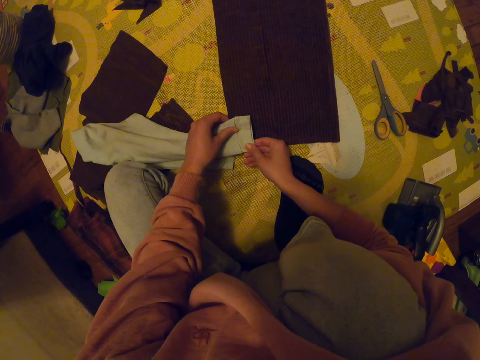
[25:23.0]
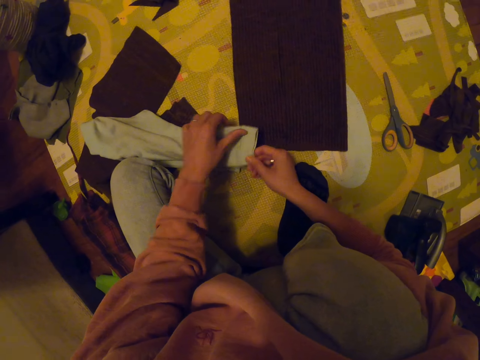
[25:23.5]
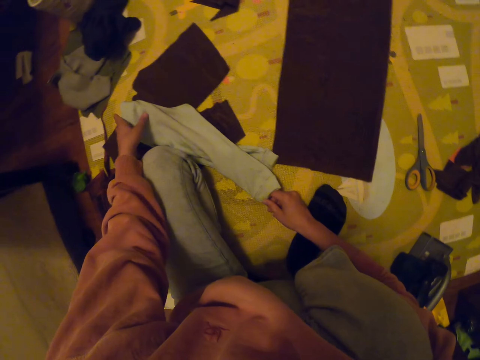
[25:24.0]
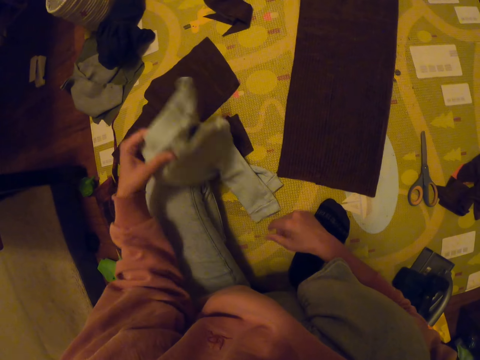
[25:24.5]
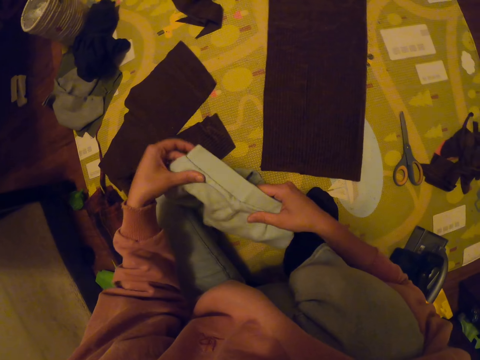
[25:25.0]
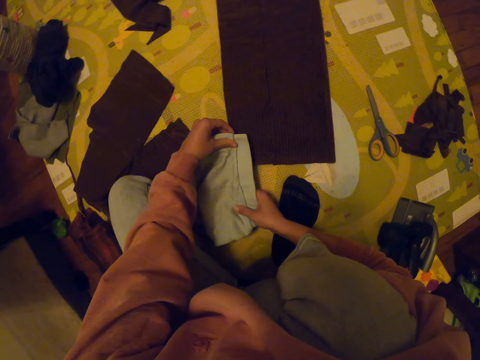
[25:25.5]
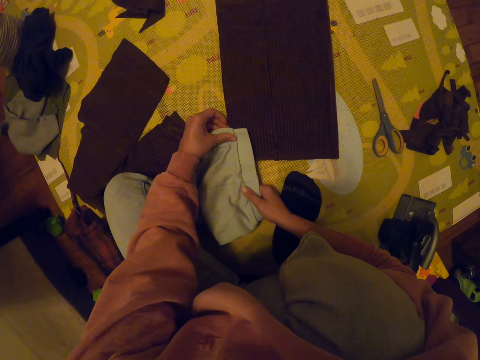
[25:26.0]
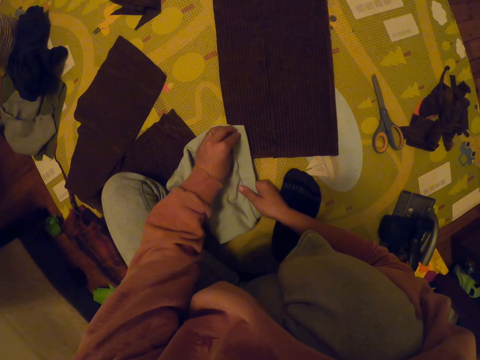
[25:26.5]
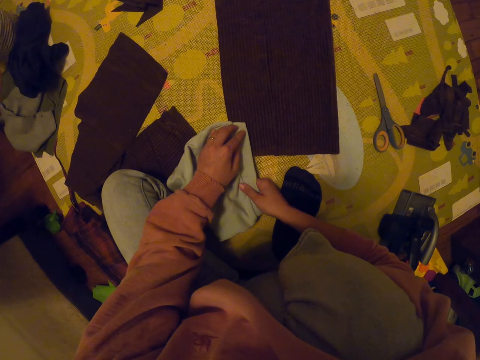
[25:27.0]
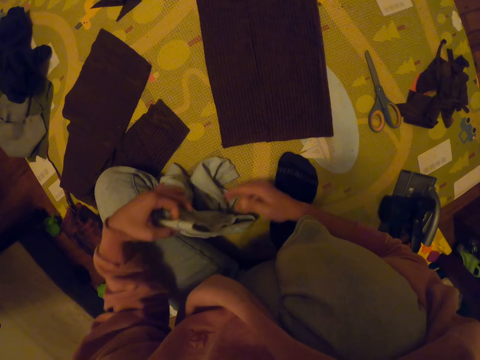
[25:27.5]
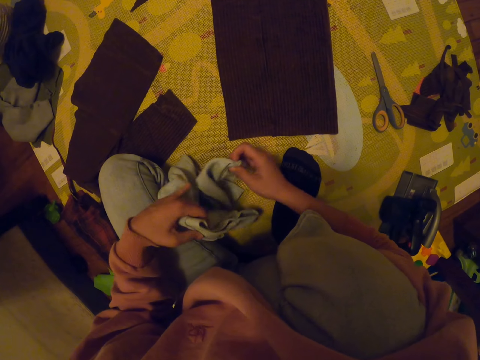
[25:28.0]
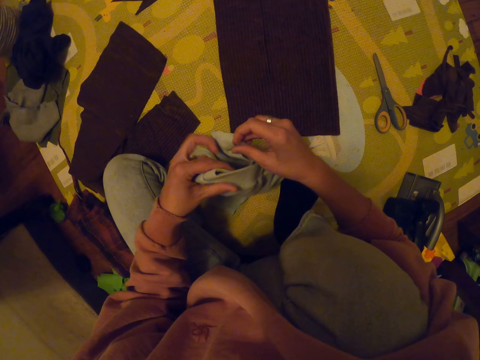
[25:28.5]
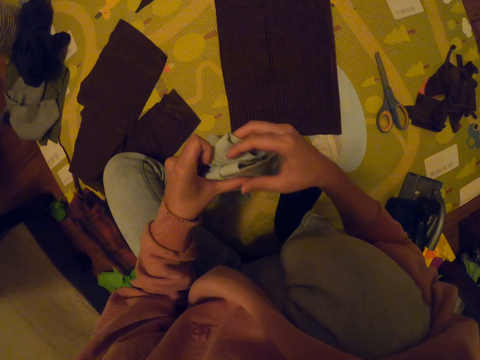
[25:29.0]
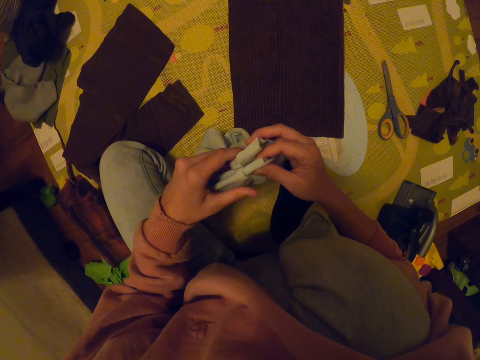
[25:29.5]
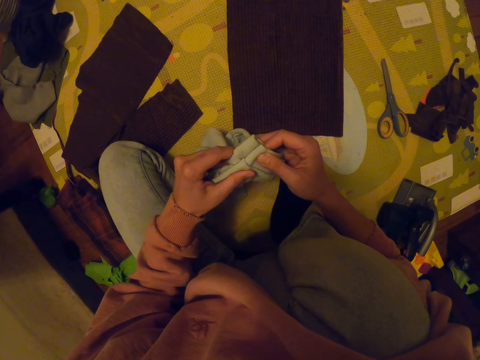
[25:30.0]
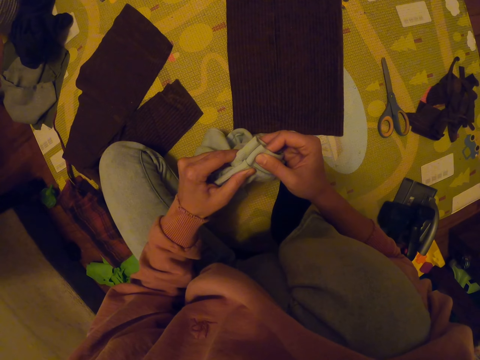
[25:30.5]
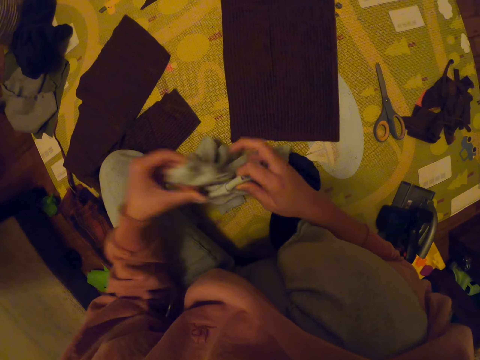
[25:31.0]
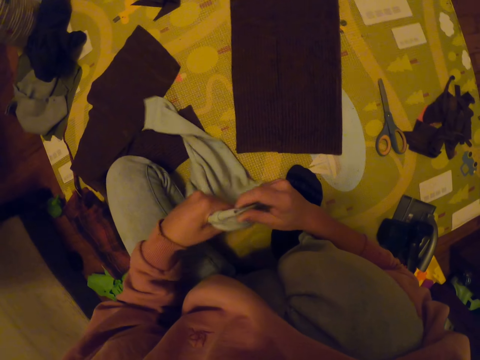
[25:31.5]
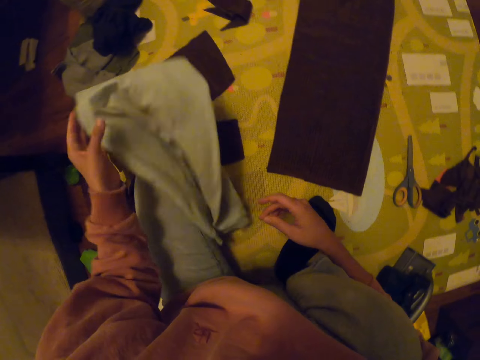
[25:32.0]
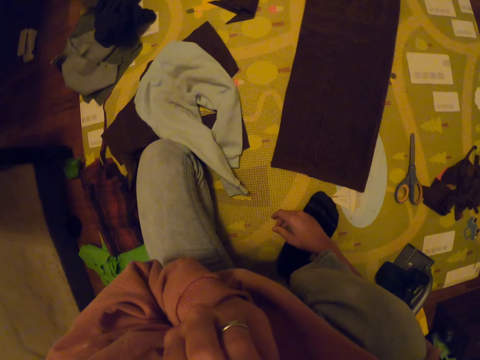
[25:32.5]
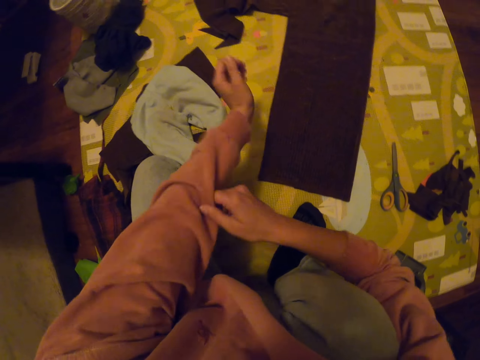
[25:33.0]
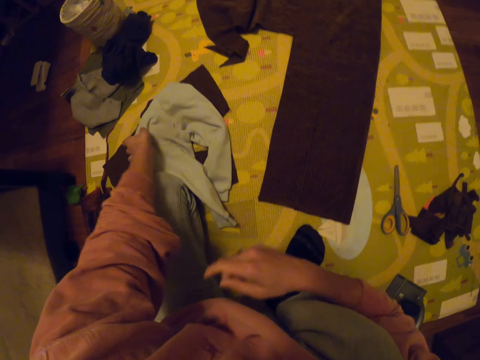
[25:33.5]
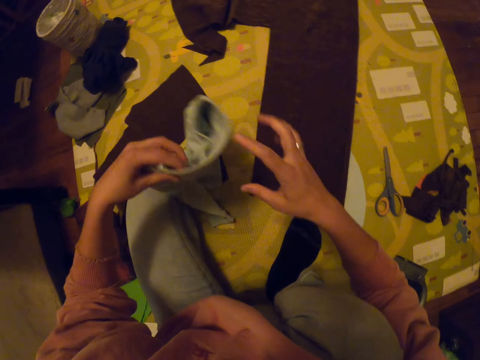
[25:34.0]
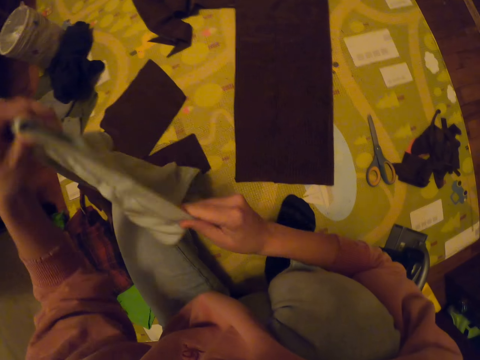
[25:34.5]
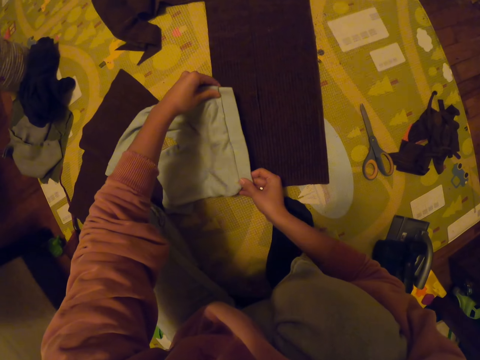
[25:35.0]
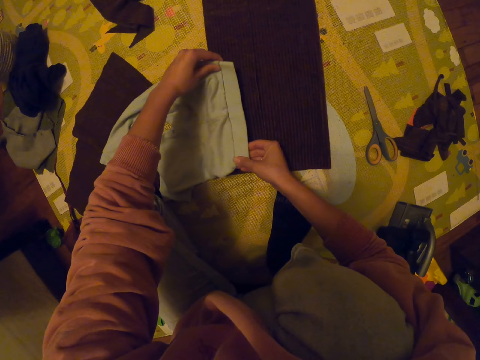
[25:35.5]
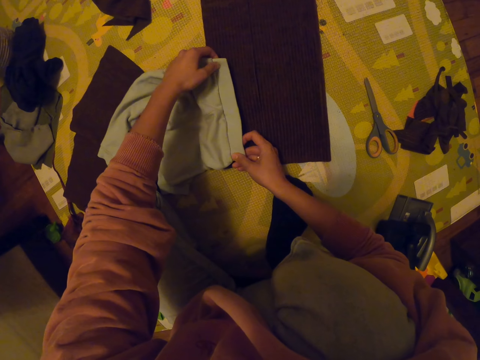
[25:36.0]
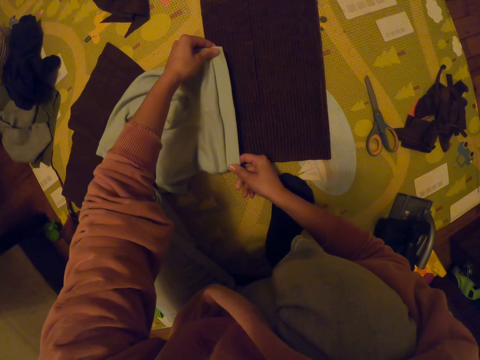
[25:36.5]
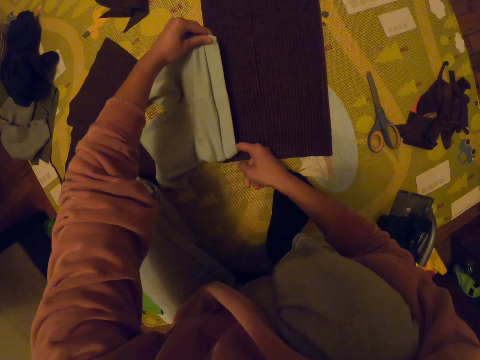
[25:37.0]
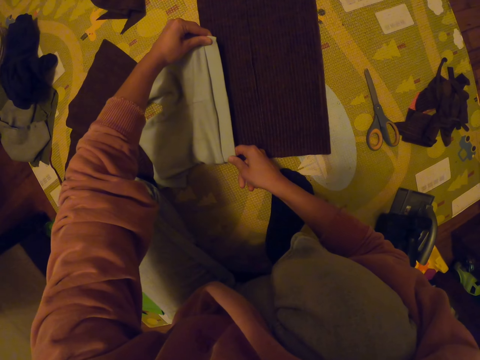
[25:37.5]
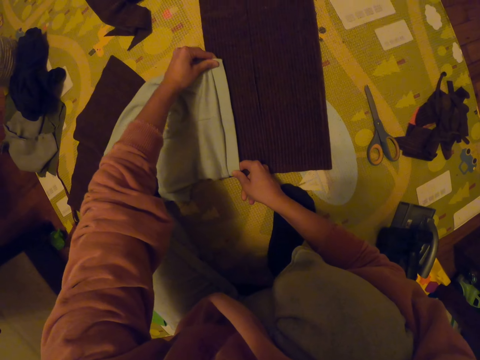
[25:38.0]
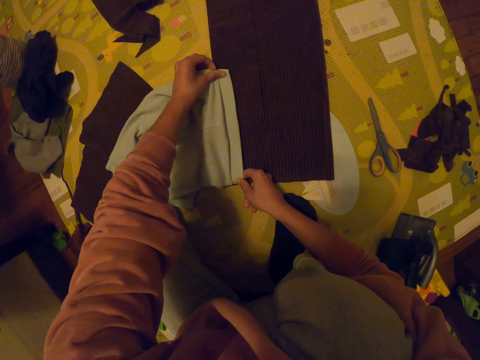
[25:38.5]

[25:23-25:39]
The camera wearer picks up the trouser, folds the trouser and throws the trouser down. They touch the face and fold the right hand sleeve. They pick up the trouser, place the shorts on the cloth and adjust the shorts.

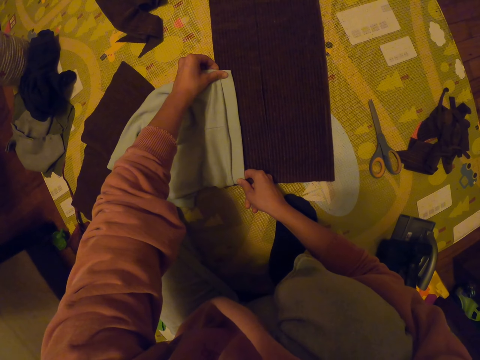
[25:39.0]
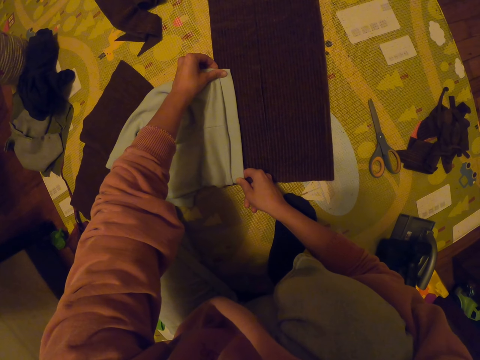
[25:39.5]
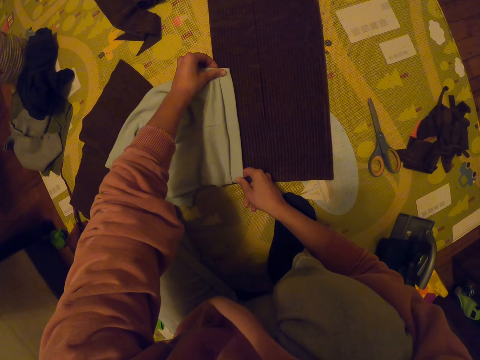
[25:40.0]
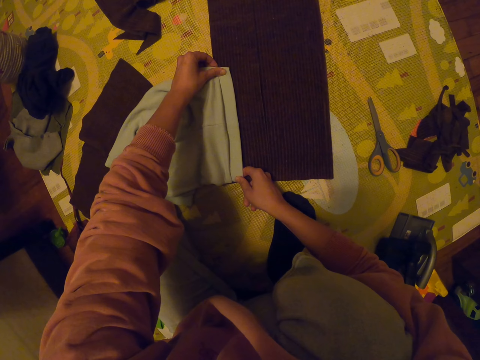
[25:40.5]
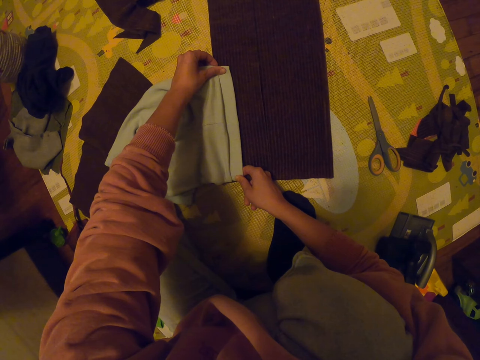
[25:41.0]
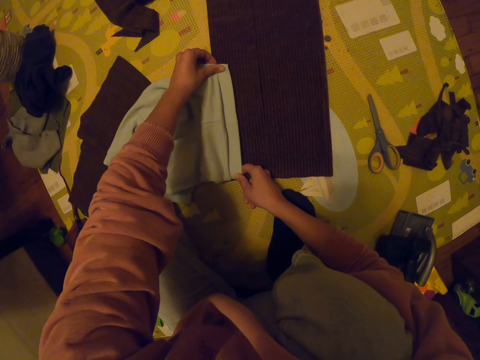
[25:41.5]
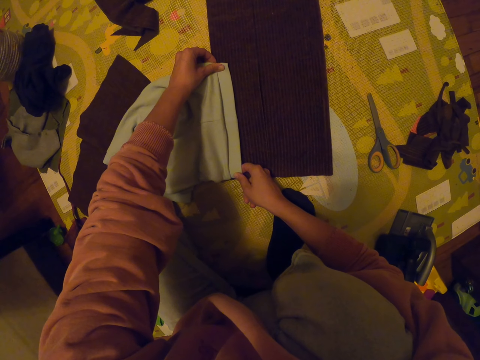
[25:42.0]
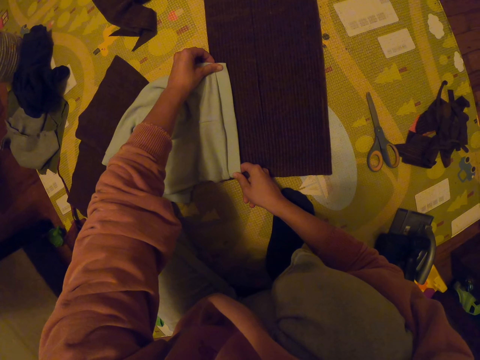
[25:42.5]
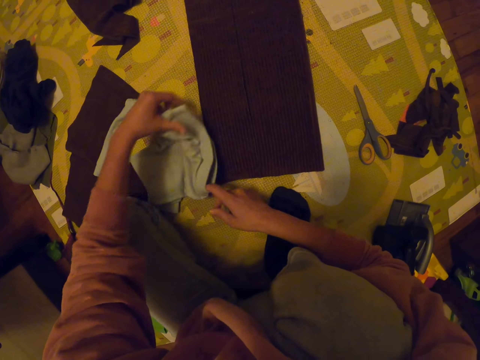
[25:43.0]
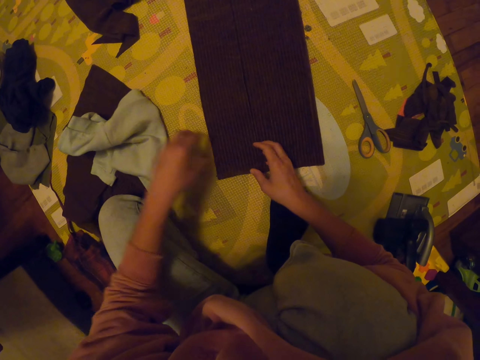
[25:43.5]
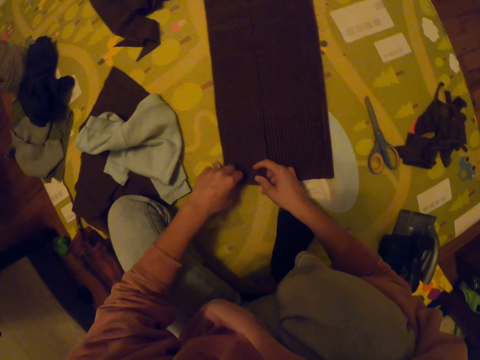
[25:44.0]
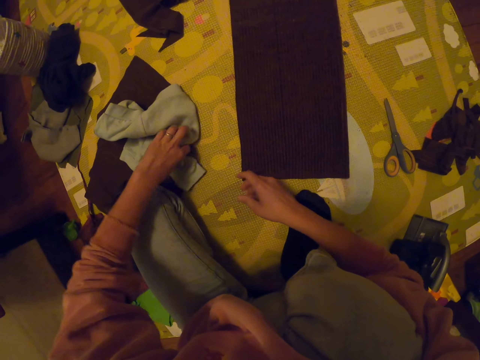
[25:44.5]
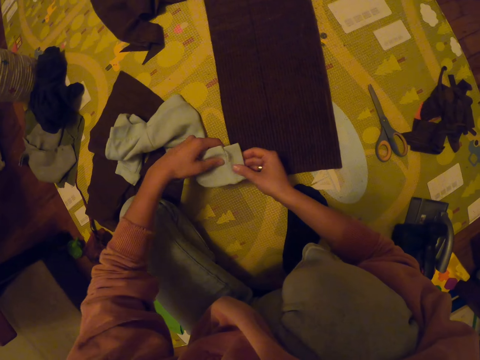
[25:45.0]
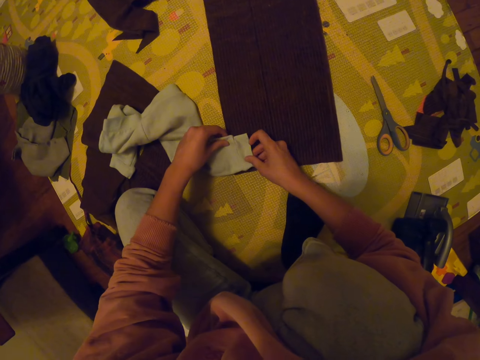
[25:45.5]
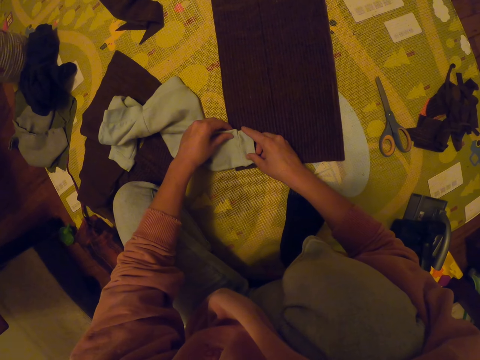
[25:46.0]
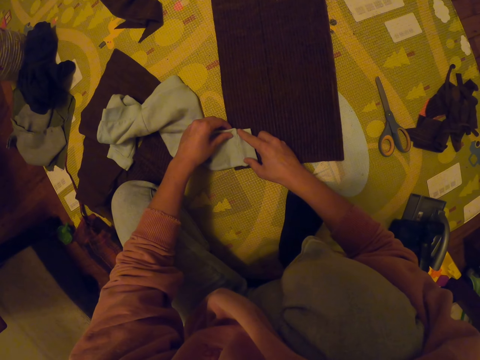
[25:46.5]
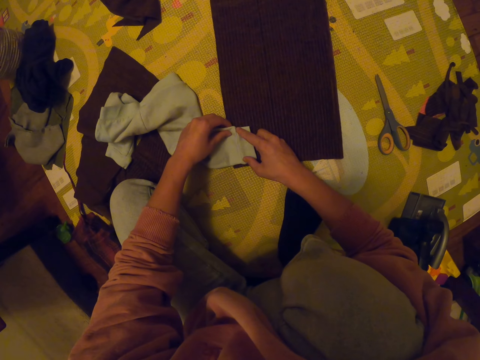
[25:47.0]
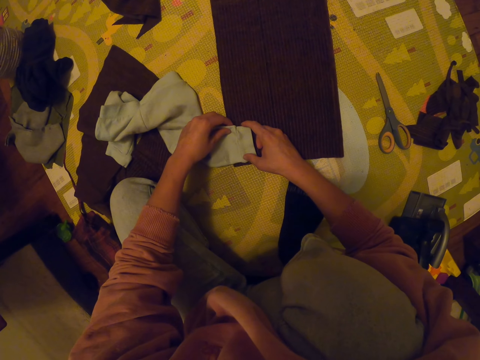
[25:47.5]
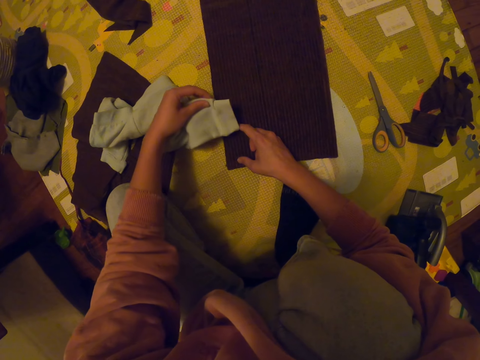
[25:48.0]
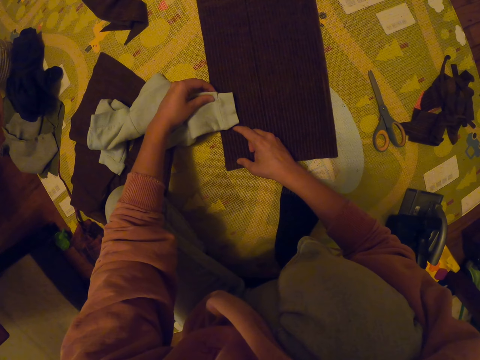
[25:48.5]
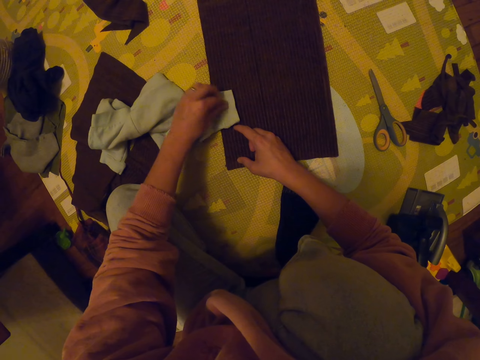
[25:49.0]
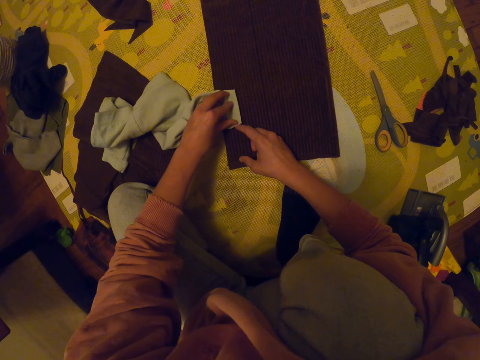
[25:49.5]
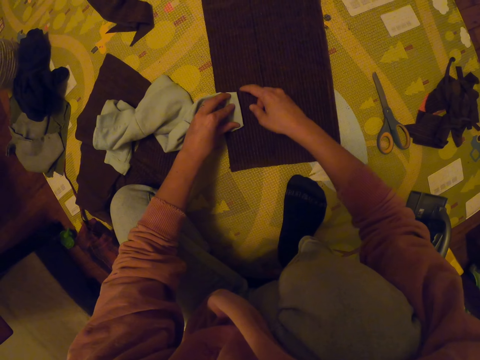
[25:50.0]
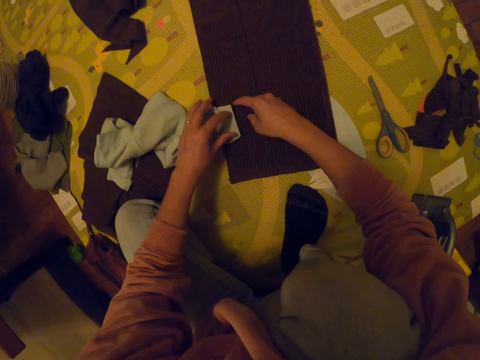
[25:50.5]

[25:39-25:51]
The camera wearer aligns the trouser or shorts. They place the trouser aside. They adjust the cloth. They pick up the trouser. They place the shorts on the cloth. They measure the trouser.
